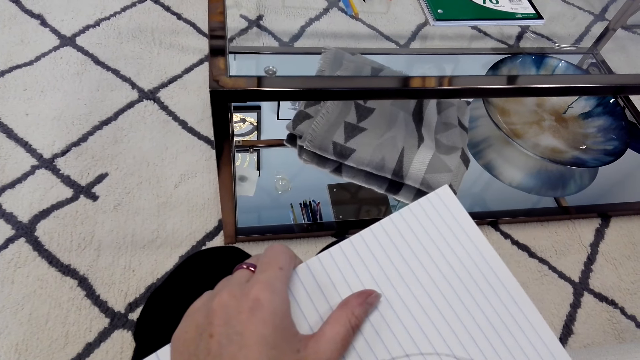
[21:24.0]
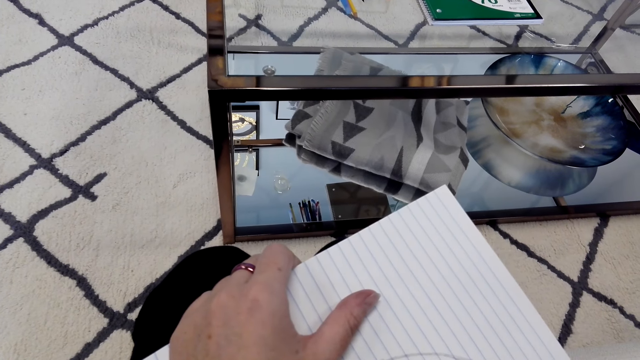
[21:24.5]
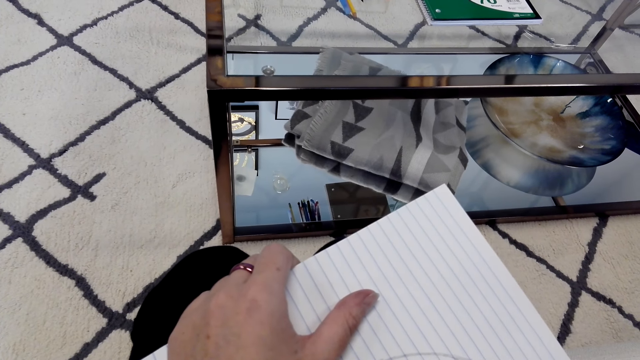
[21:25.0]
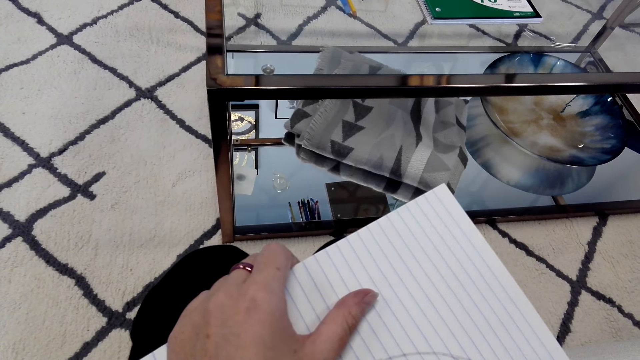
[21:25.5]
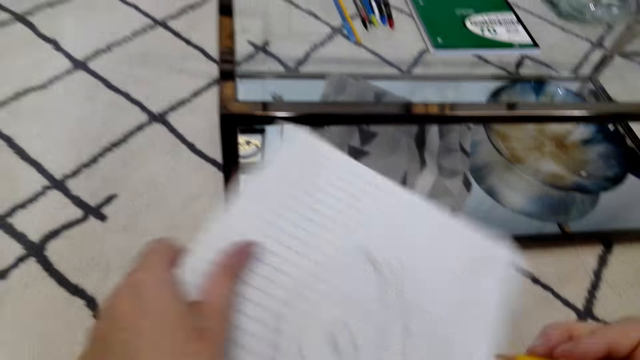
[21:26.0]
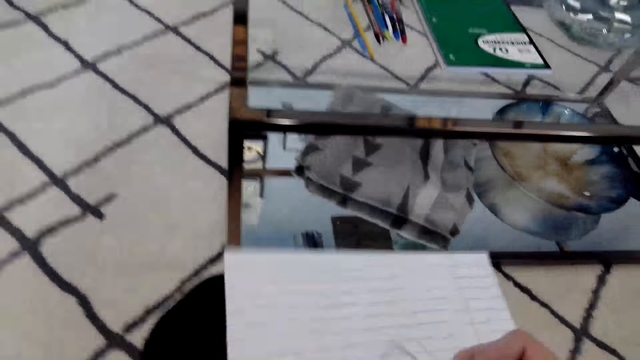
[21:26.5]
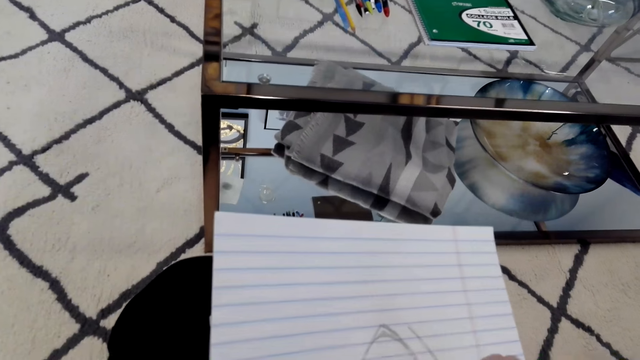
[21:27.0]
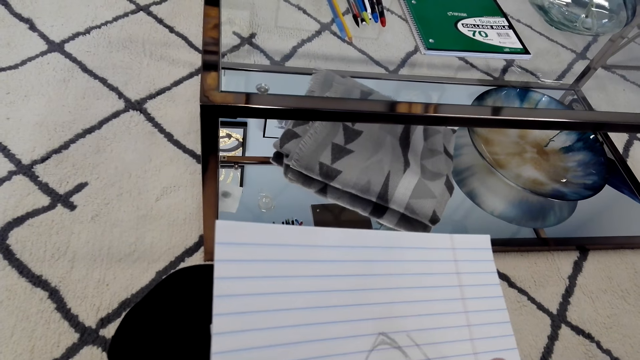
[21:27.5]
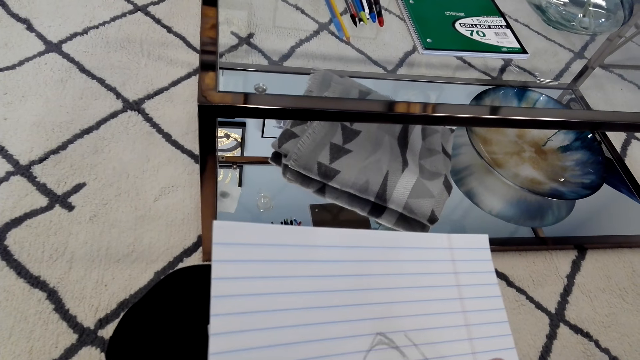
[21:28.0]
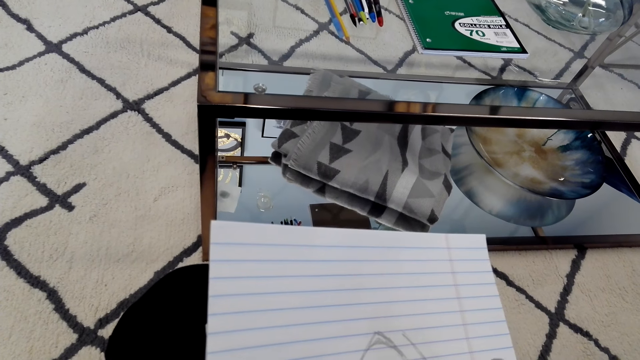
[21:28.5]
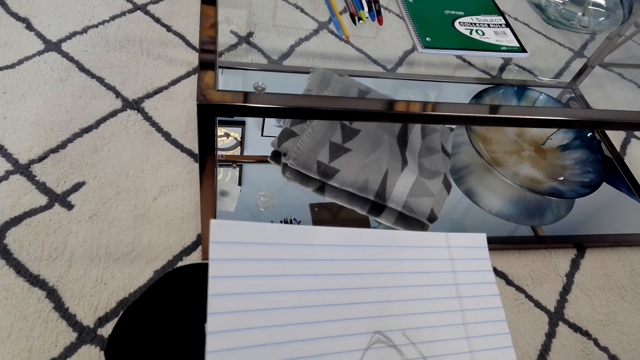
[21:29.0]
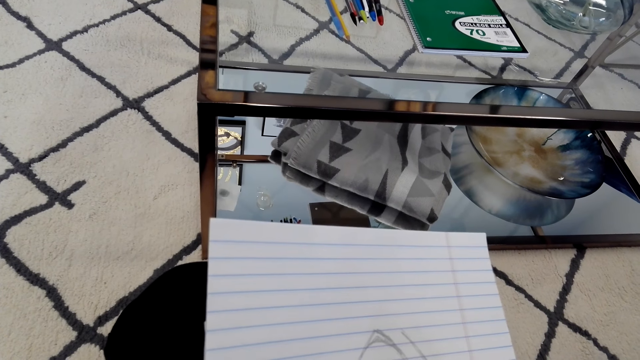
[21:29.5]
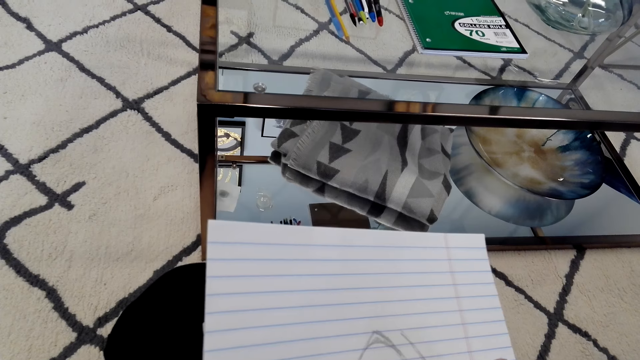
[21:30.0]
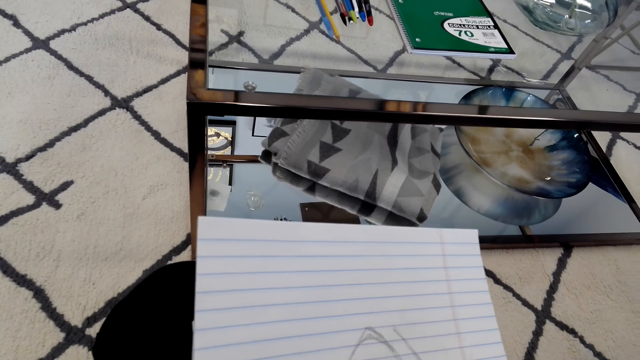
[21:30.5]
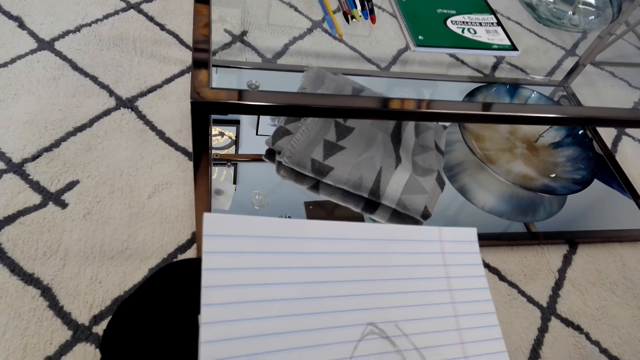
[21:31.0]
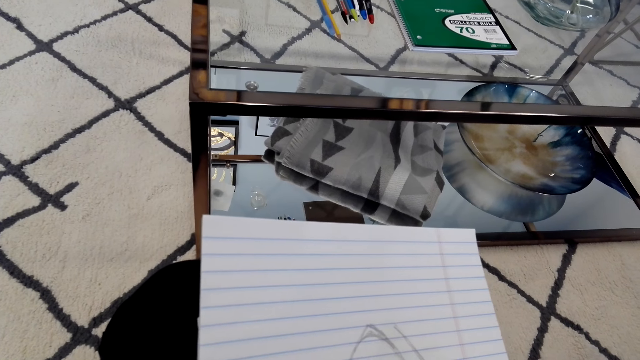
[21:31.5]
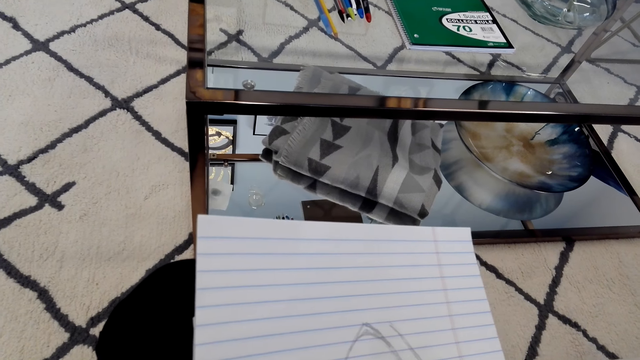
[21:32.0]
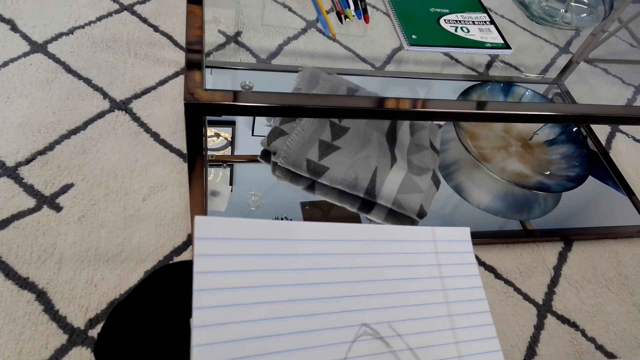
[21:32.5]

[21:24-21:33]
The camera wearer turns the book. They draw on the book.

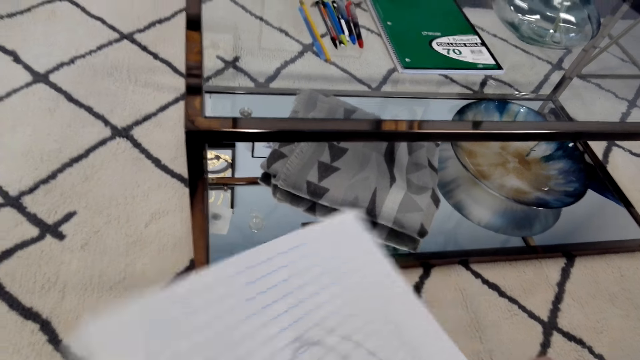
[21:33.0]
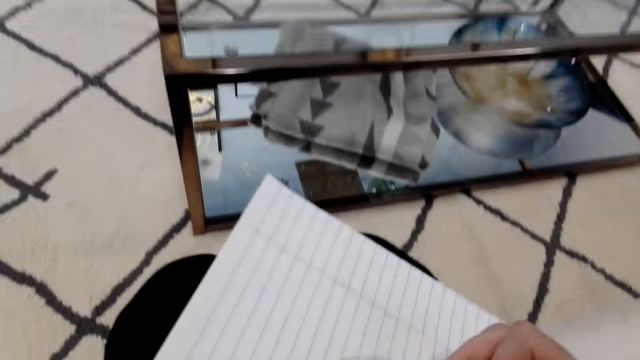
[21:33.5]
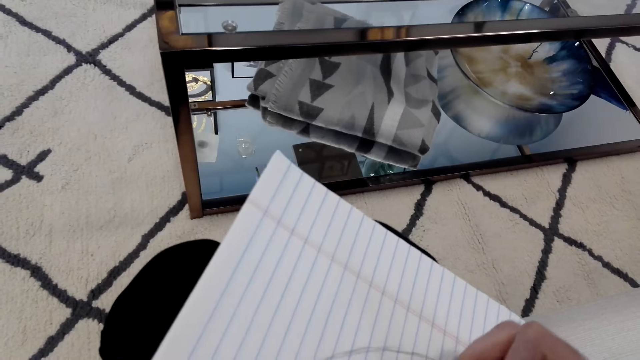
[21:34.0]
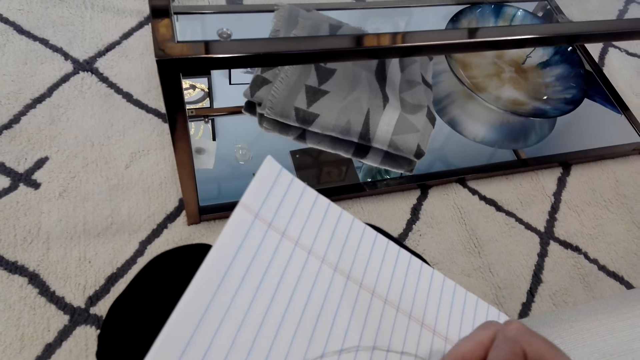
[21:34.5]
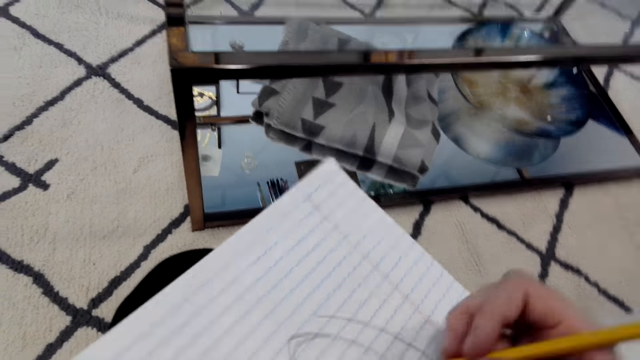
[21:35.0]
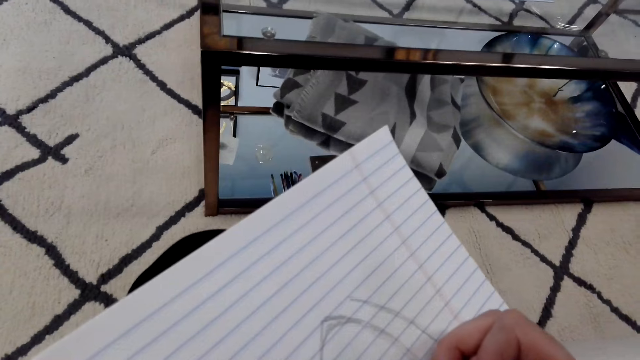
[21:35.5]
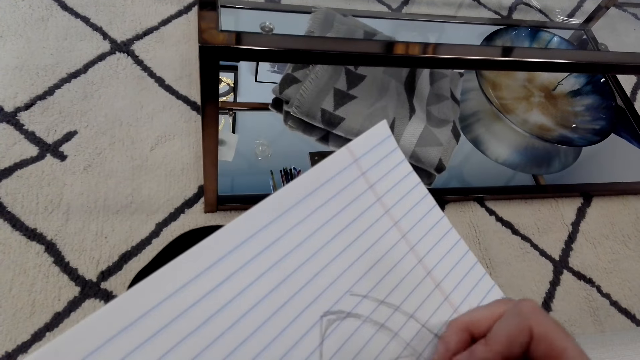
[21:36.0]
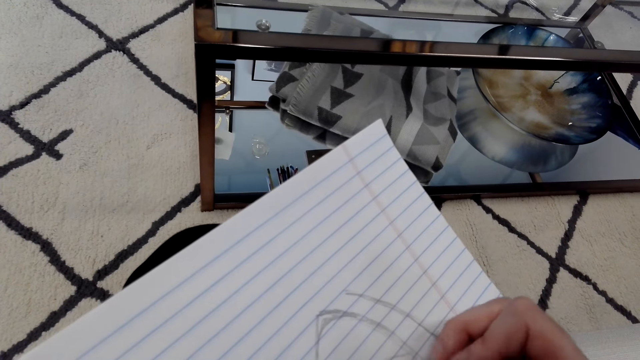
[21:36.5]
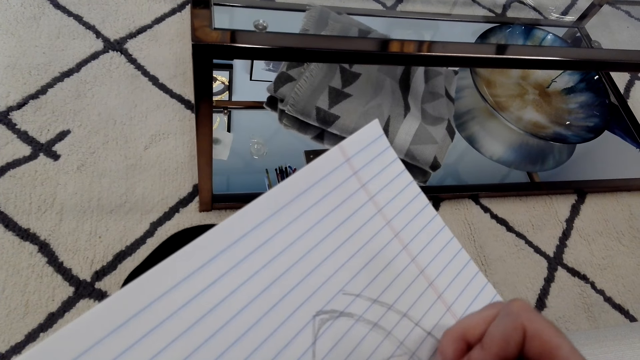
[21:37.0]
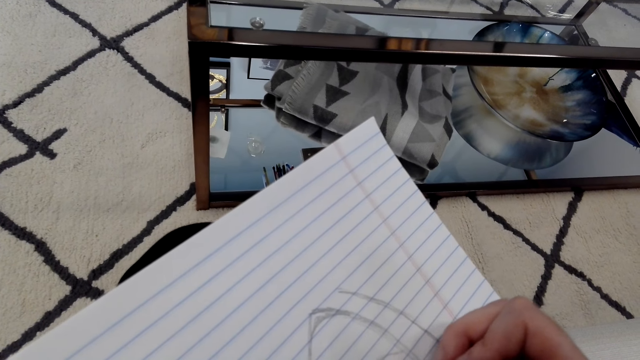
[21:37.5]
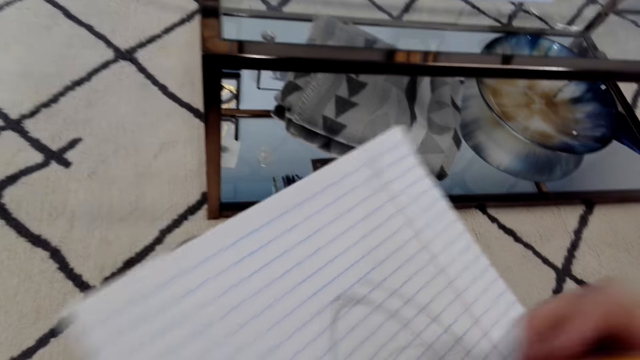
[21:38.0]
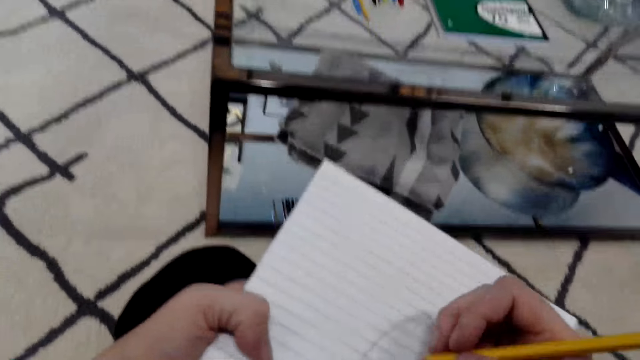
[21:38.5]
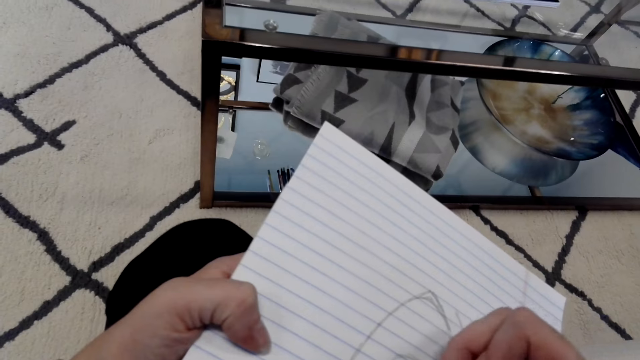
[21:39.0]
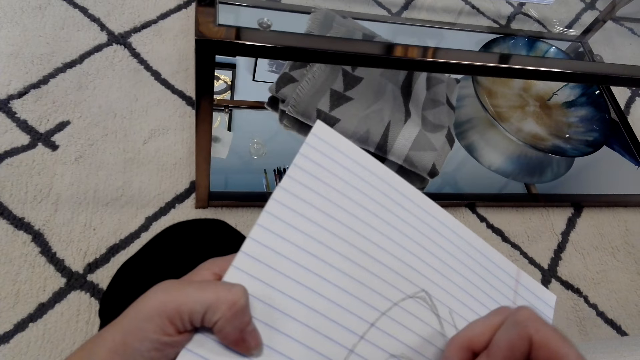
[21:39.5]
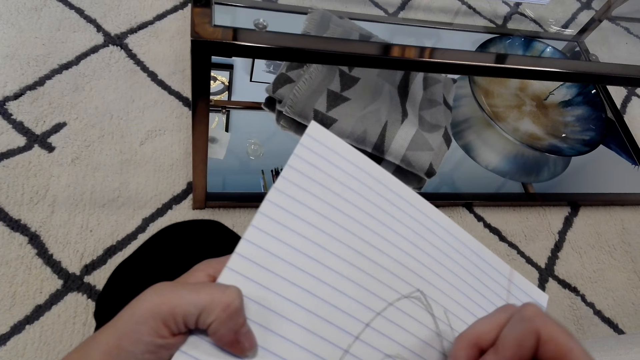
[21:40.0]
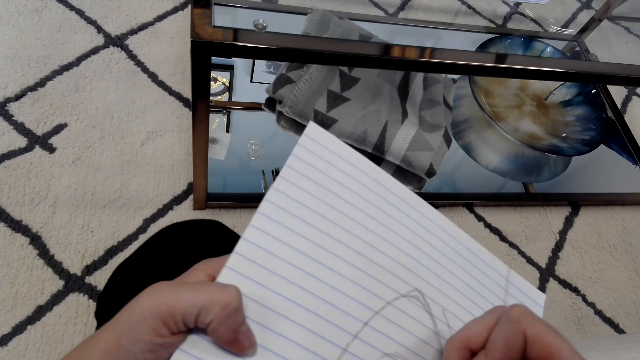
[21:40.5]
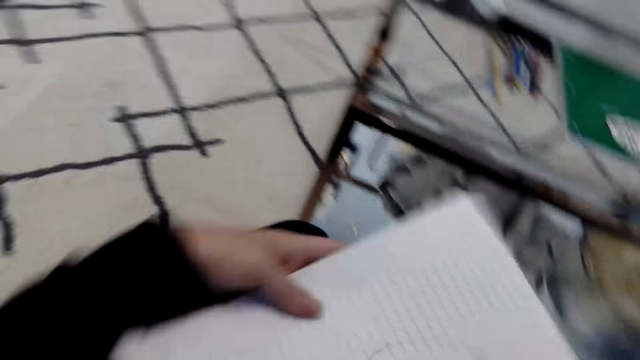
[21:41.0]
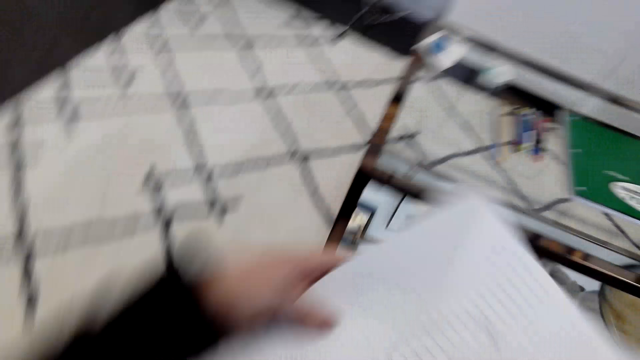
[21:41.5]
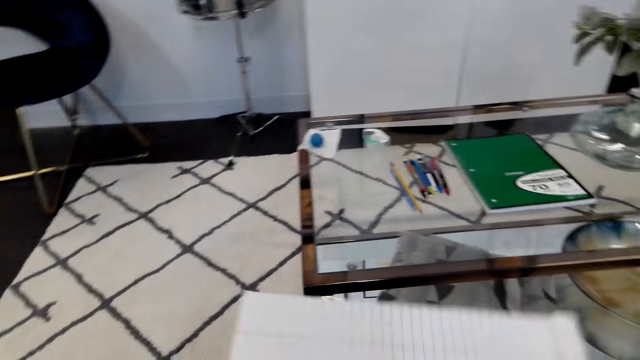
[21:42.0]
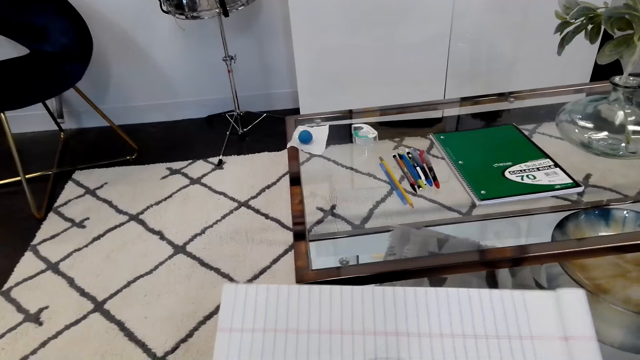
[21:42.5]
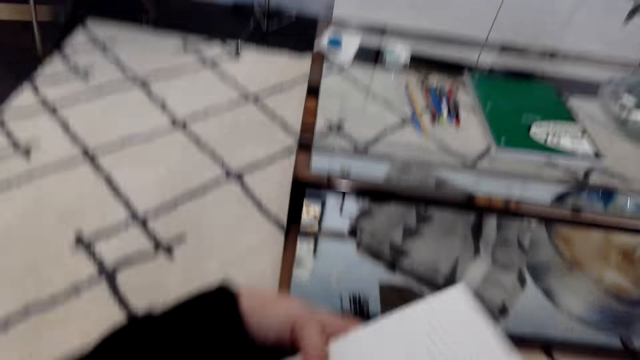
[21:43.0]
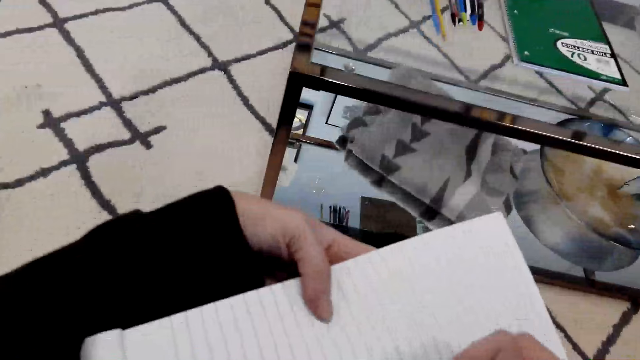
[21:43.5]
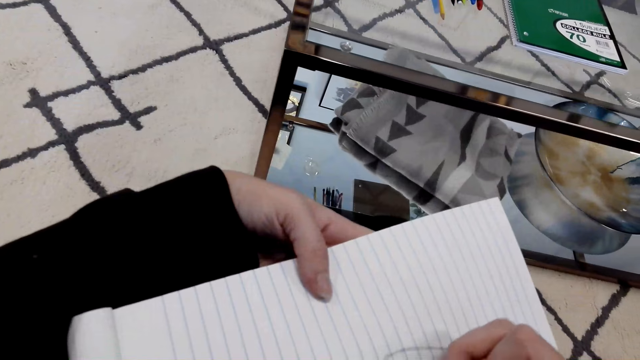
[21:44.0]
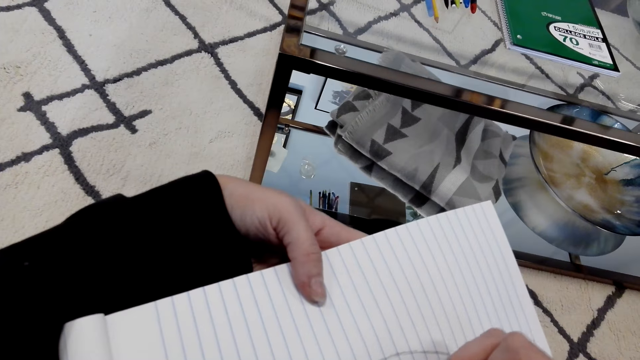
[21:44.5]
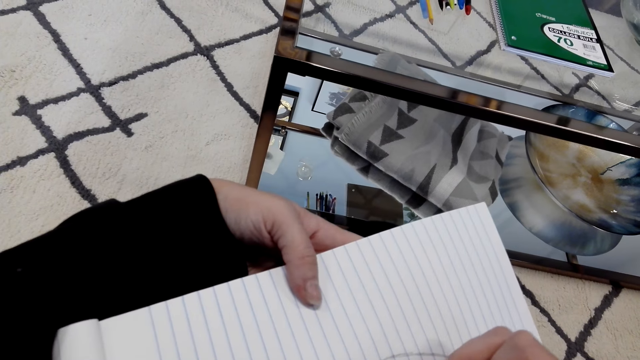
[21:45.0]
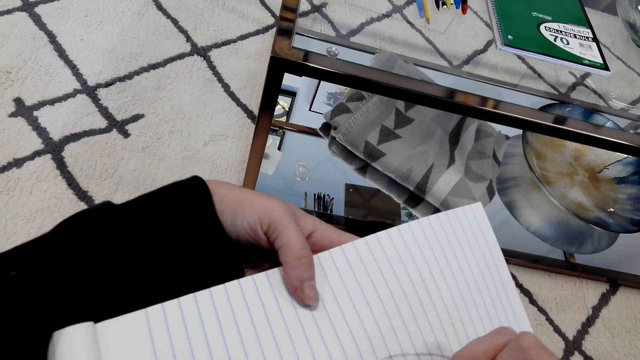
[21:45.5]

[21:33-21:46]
The camera wearer turns the book. They draw on the book. They turn the book. They draw on the book. They turn the book. They draw on the book.
